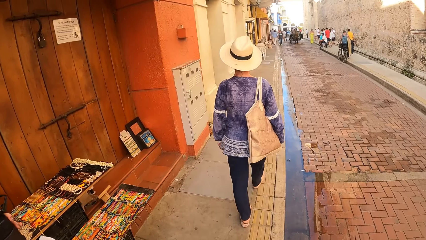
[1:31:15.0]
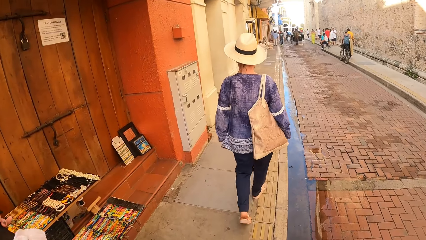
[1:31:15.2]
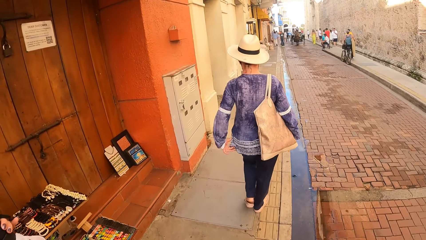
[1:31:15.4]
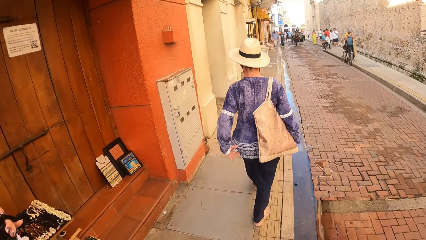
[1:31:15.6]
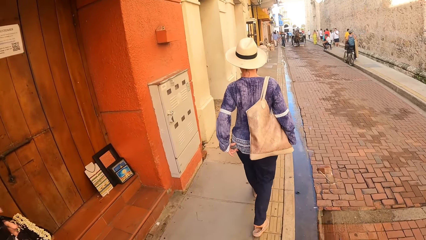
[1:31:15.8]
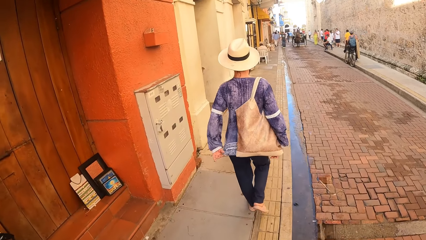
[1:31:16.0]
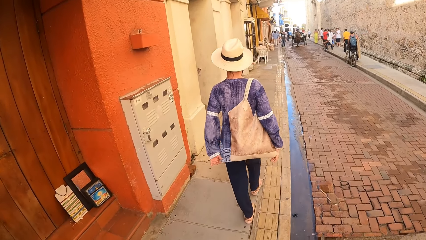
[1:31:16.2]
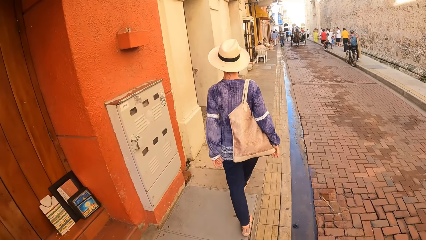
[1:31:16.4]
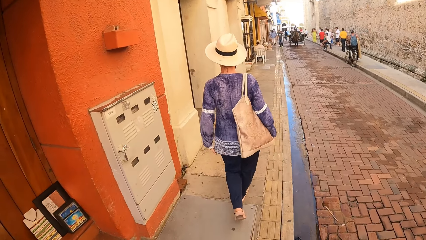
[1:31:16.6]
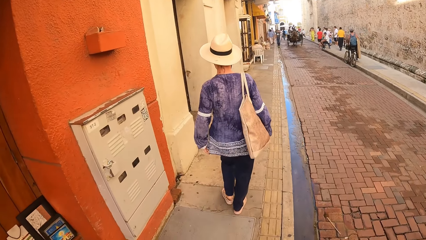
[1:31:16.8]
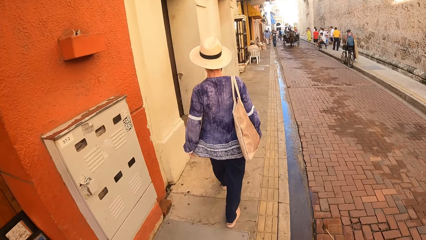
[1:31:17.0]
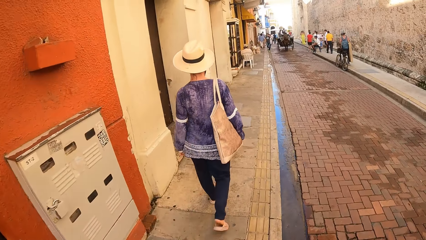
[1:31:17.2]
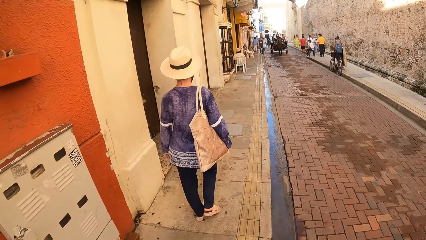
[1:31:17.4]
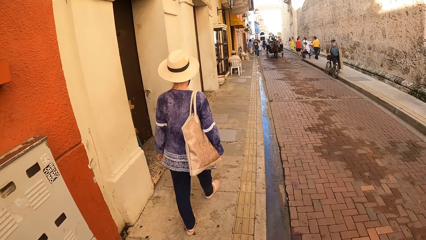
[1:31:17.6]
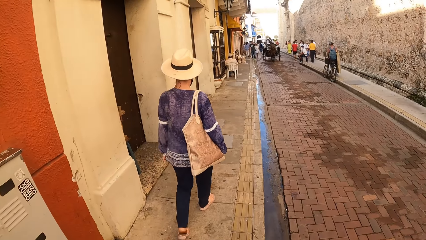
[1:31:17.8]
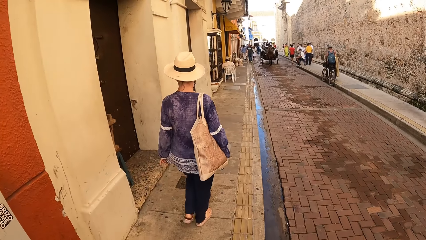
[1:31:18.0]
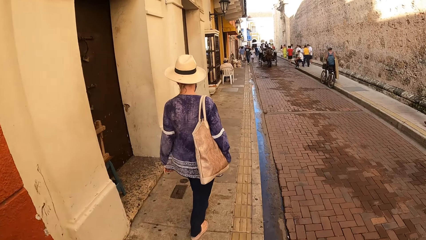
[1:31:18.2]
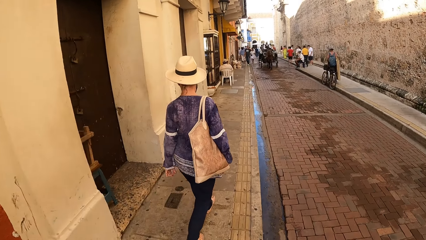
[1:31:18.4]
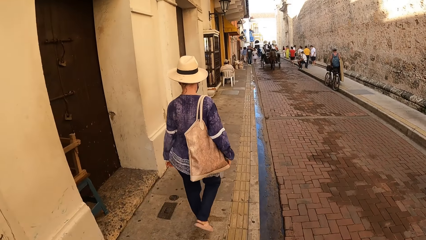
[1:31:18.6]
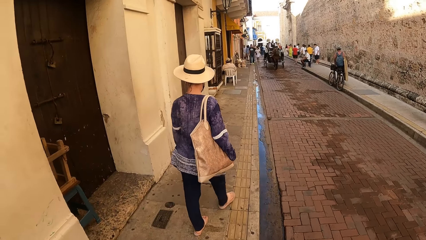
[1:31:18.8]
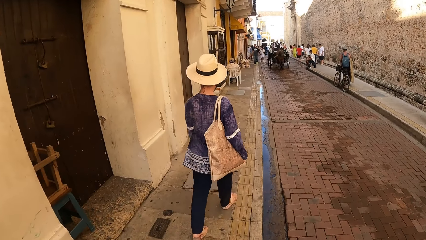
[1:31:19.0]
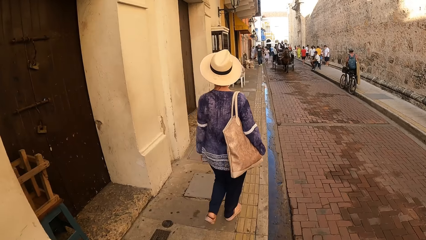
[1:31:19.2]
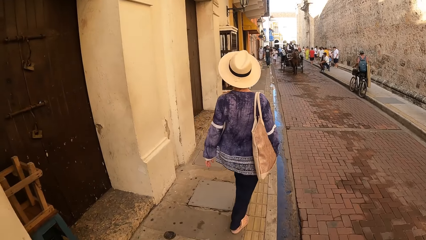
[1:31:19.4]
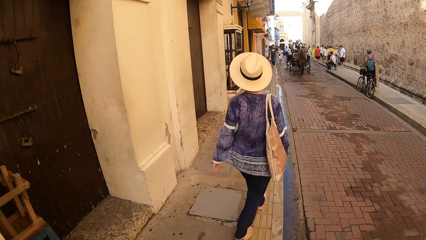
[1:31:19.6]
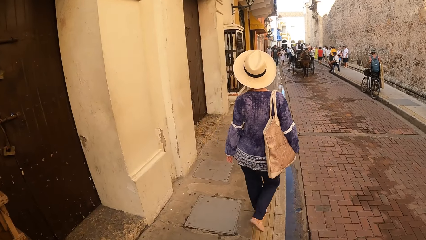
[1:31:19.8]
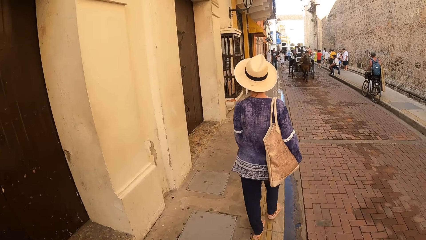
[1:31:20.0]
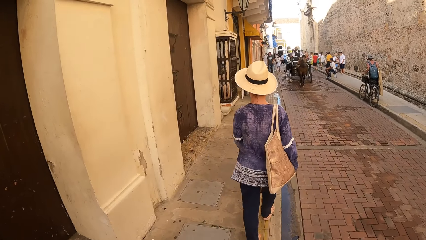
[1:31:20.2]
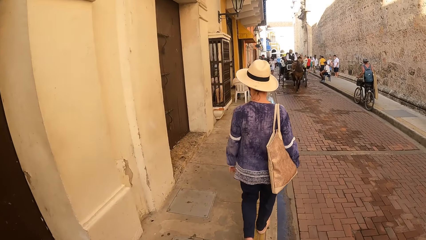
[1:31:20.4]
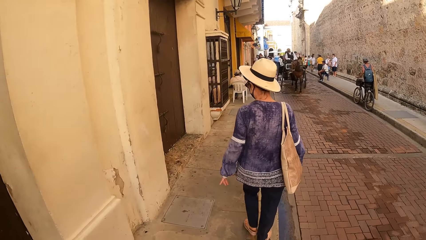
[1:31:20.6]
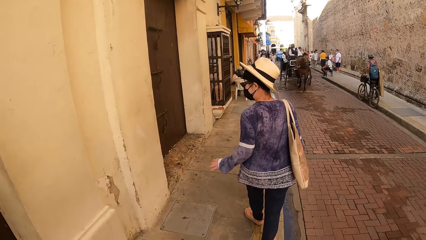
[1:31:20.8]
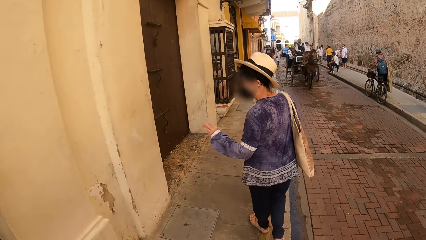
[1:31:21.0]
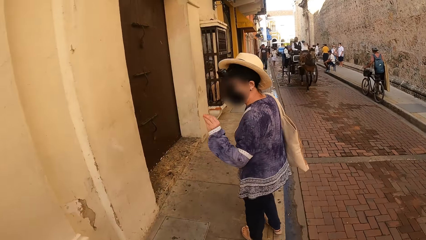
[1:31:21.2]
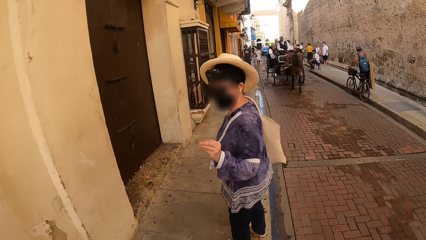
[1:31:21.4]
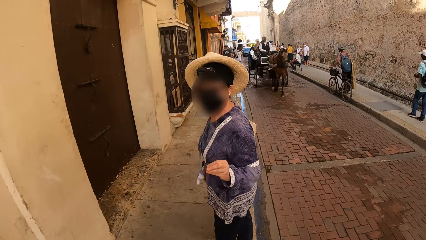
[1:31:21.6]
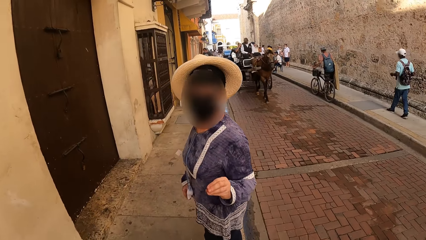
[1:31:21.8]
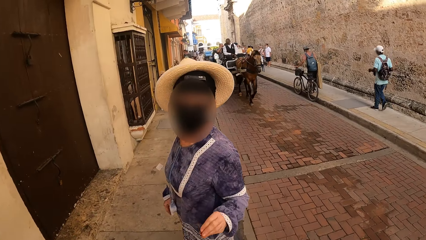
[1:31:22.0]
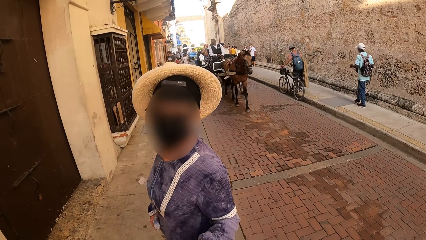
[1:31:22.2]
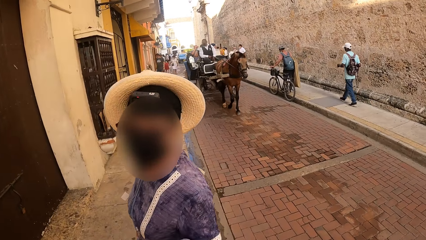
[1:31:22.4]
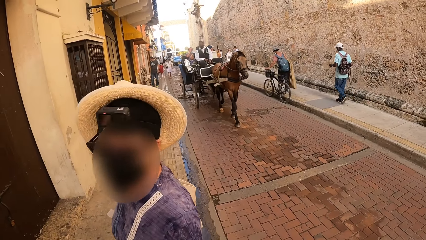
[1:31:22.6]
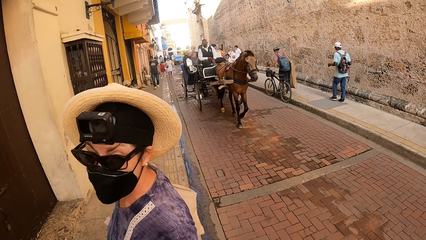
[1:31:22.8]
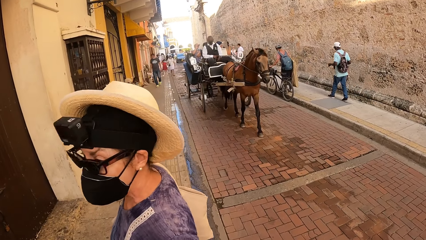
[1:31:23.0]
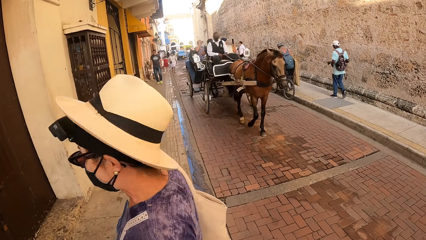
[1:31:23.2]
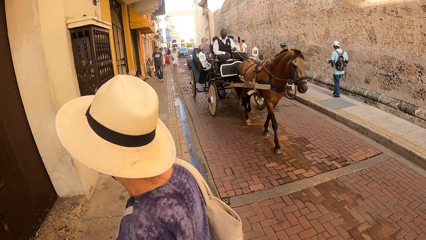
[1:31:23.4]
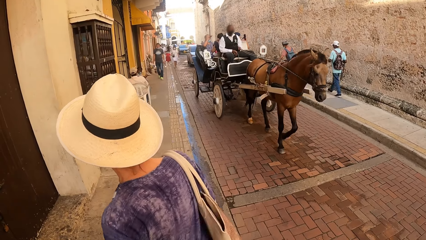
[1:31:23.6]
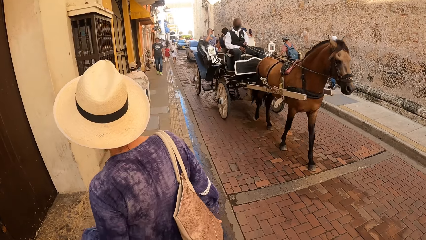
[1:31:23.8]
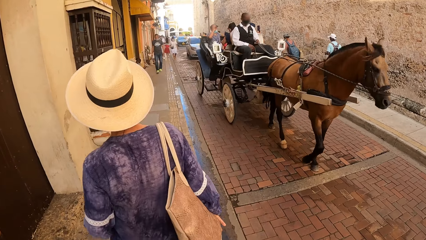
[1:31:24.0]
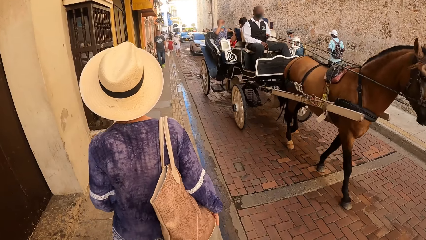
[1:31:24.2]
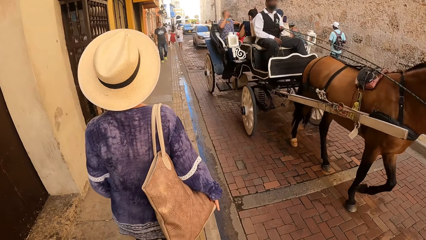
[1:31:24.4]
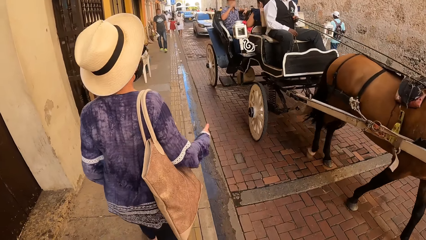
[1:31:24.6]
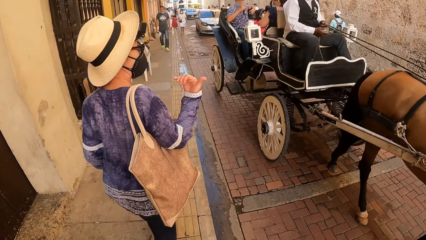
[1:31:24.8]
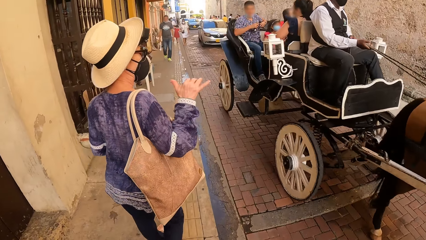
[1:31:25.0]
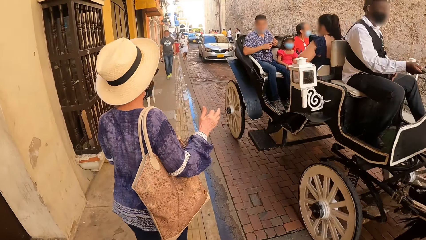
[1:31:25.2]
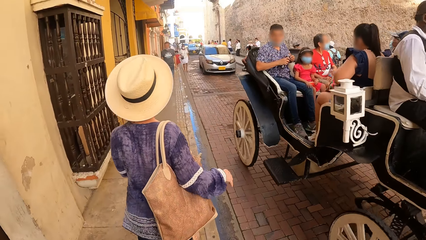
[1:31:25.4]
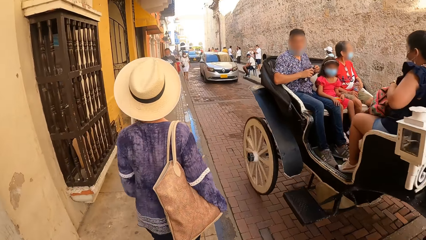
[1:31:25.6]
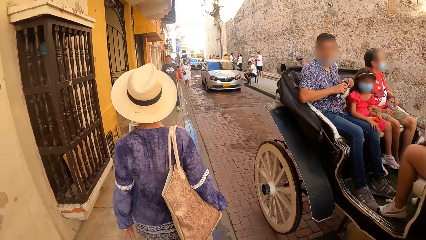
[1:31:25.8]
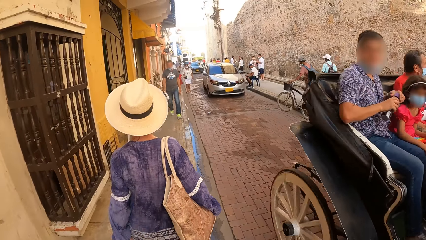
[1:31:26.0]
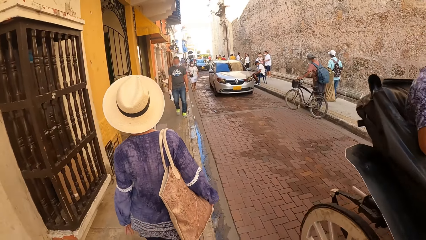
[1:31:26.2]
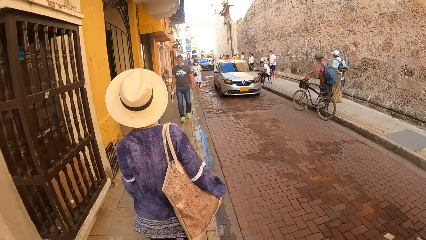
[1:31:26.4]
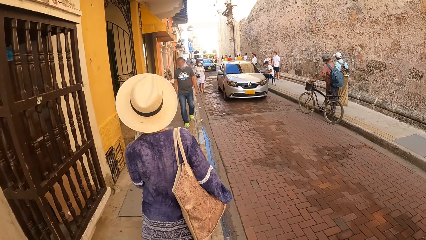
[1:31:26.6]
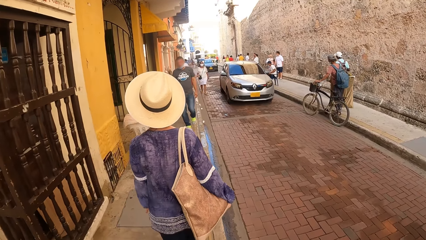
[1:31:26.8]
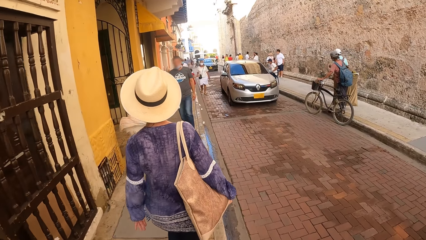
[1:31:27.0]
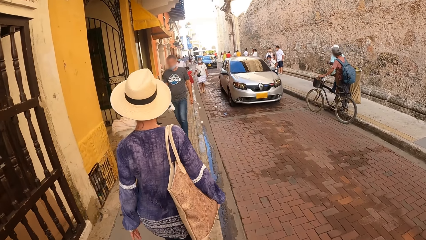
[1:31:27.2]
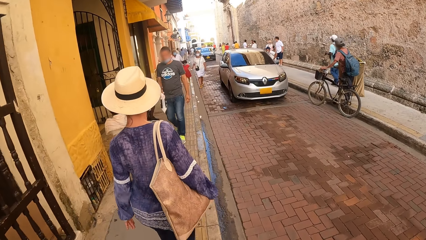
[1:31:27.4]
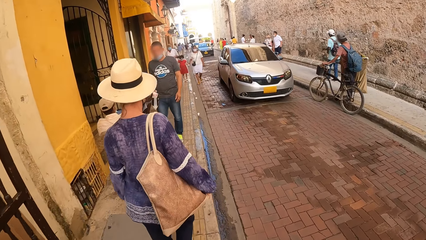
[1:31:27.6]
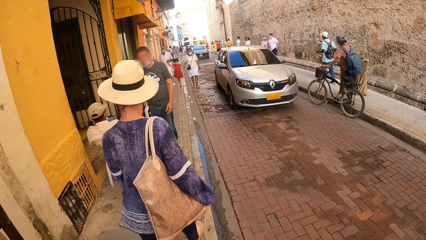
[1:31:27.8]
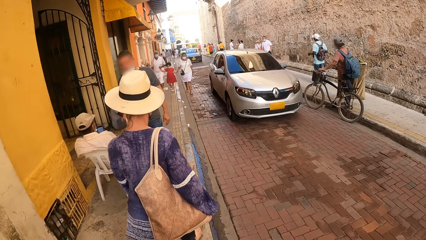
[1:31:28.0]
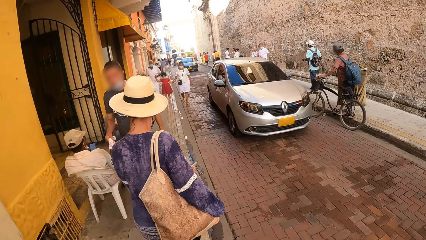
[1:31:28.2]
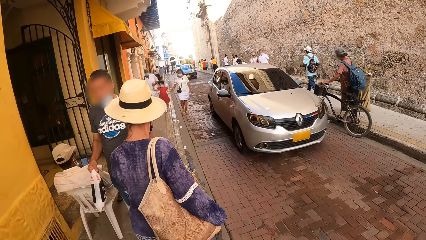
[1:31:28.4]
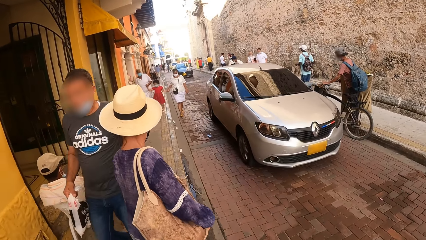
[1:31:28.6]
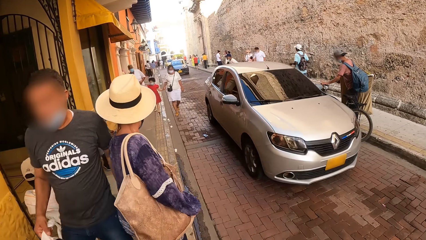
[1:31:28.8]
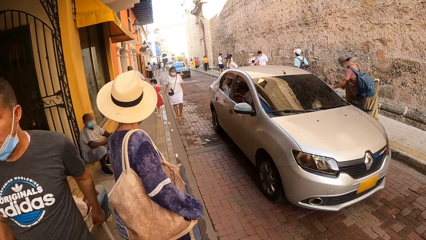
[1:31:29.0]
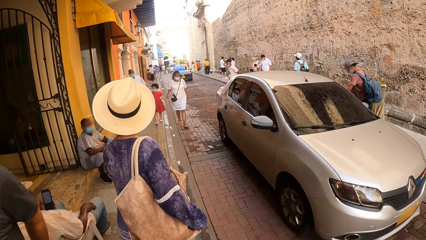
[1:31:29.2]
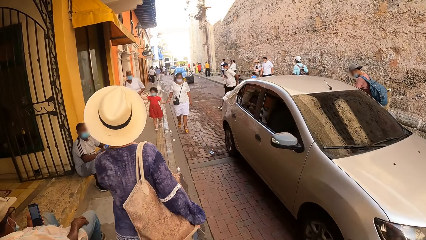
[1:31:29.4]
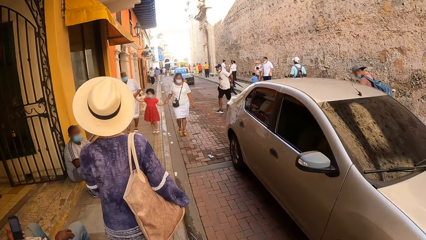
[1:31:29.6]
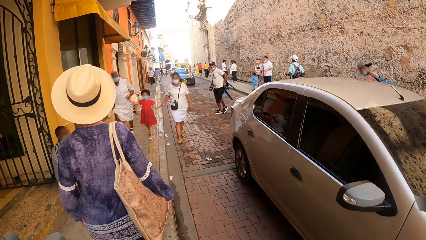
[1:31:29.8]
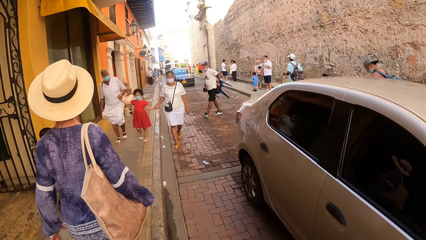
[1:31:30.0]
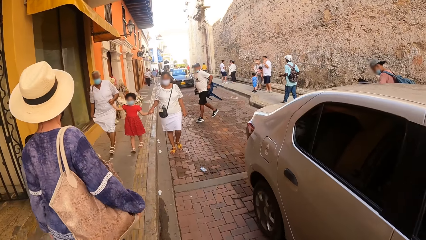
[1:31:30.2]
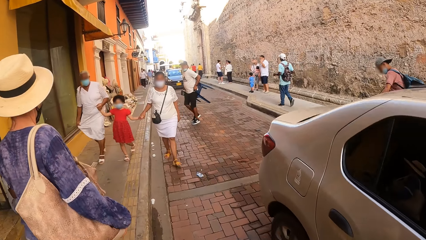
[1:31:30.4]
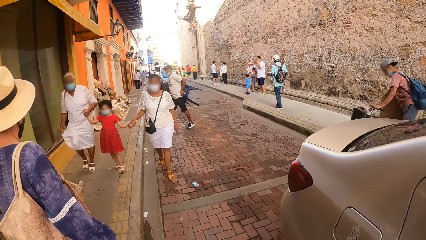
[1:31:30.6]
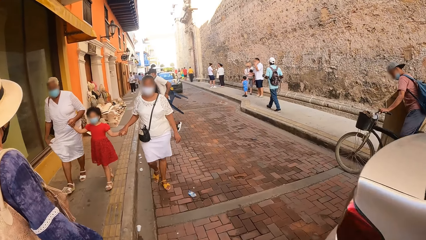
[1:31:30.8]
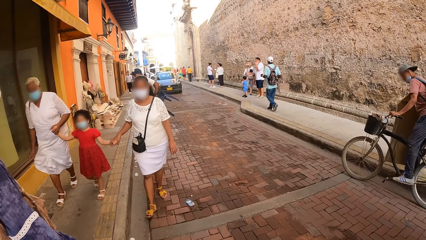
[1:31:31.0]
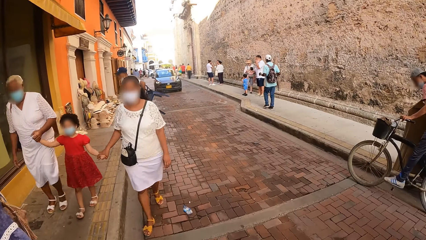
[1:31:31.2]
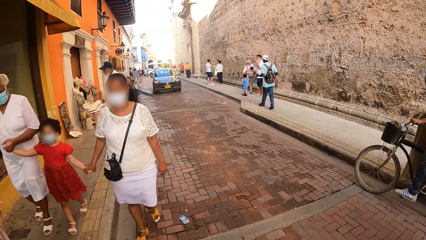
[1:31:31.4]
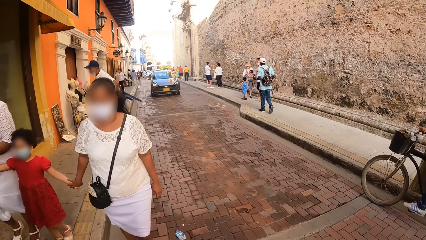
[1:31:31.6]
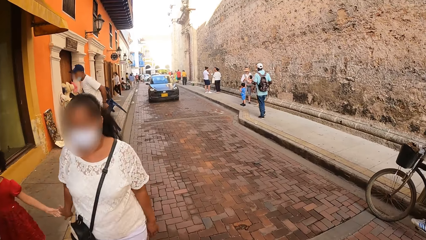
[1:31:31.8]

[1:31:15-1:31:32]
The woman converses with the camera wearer. The camera wearer walks along the road. The woman walks along the road. A group of people on a carriage rides past the camera wearer on the road. A silver car drives past the camera wearer on the road.
